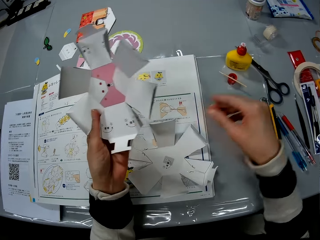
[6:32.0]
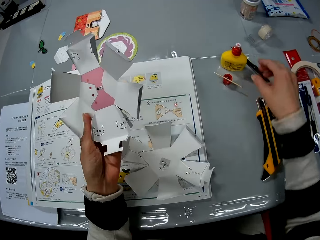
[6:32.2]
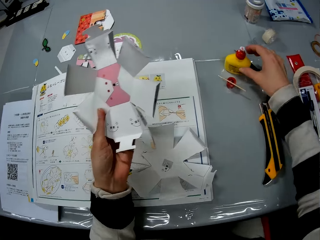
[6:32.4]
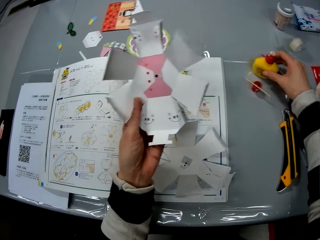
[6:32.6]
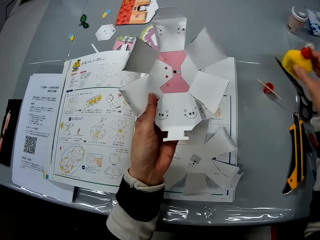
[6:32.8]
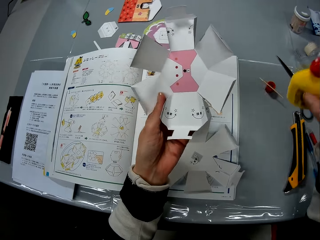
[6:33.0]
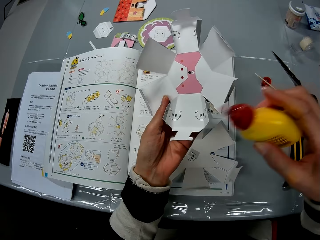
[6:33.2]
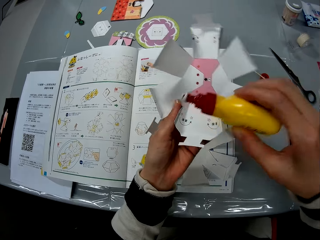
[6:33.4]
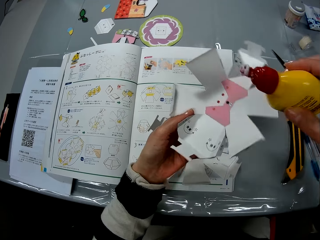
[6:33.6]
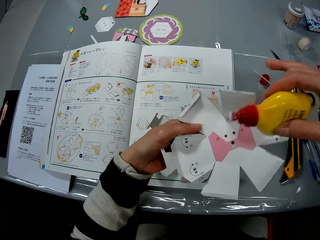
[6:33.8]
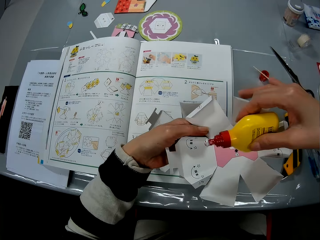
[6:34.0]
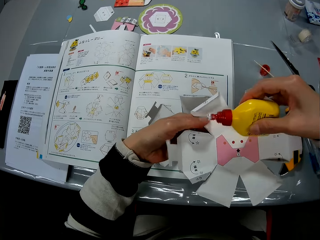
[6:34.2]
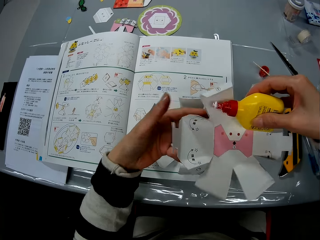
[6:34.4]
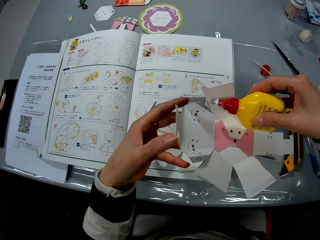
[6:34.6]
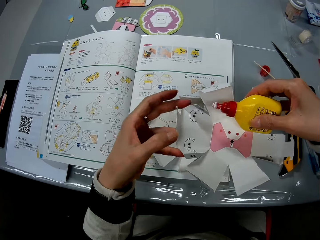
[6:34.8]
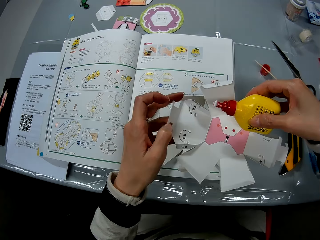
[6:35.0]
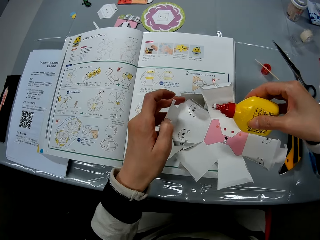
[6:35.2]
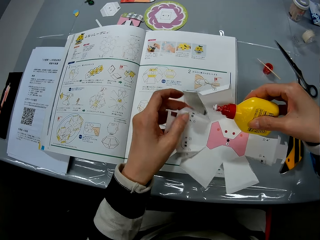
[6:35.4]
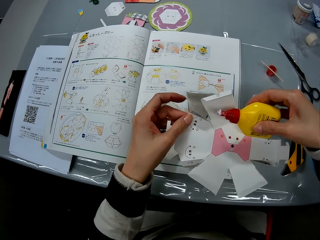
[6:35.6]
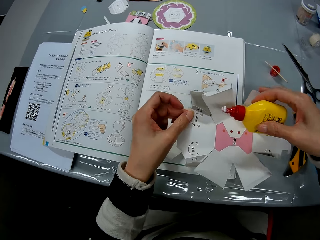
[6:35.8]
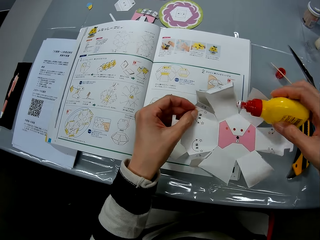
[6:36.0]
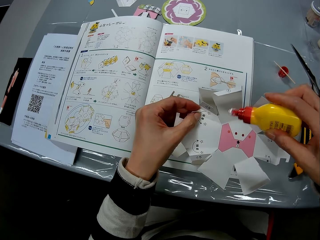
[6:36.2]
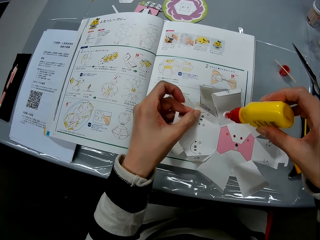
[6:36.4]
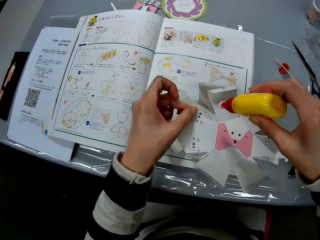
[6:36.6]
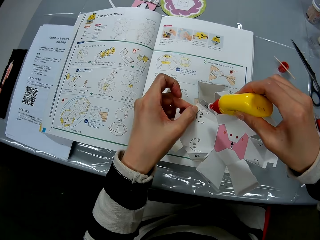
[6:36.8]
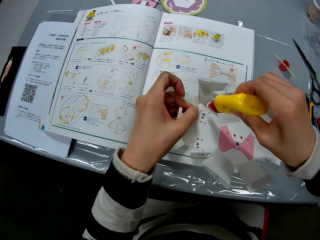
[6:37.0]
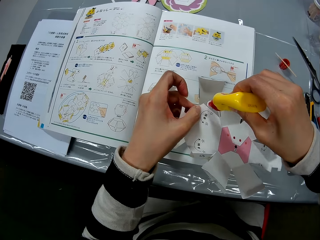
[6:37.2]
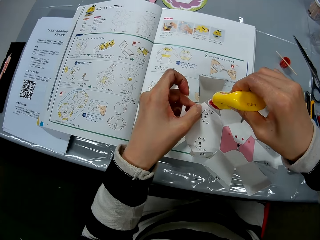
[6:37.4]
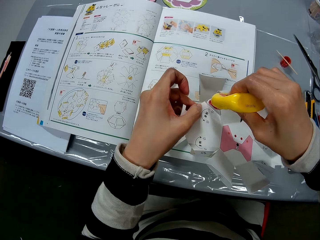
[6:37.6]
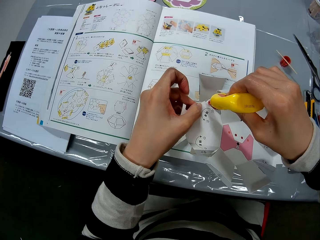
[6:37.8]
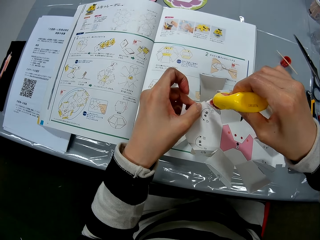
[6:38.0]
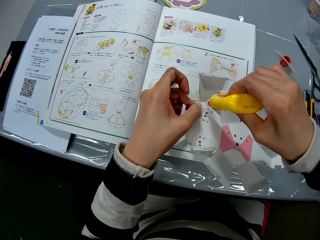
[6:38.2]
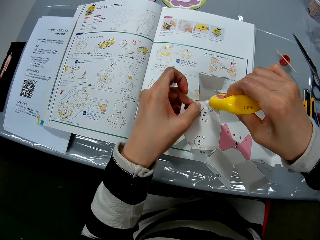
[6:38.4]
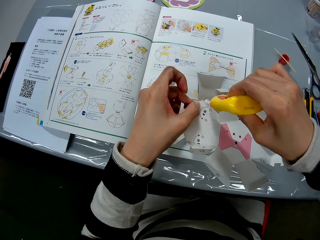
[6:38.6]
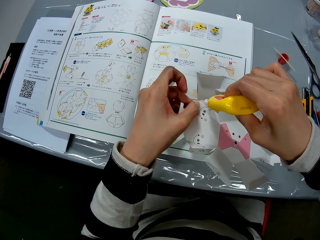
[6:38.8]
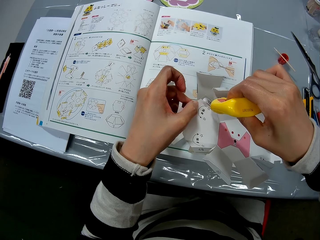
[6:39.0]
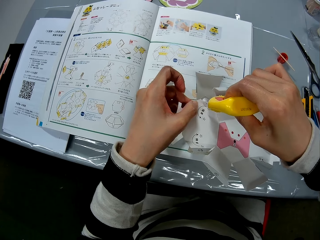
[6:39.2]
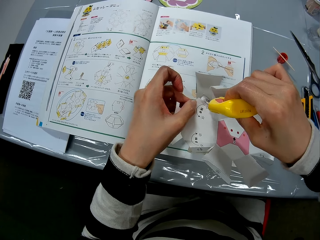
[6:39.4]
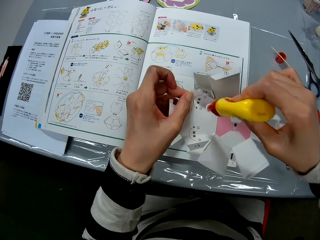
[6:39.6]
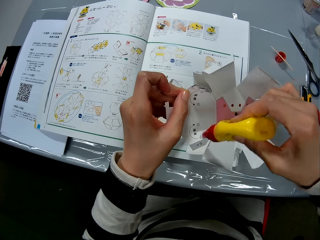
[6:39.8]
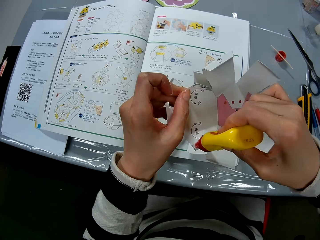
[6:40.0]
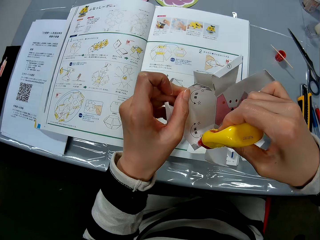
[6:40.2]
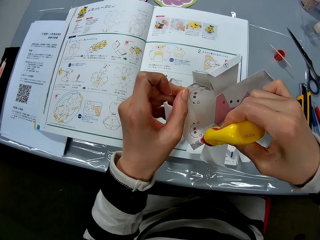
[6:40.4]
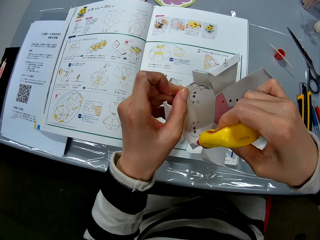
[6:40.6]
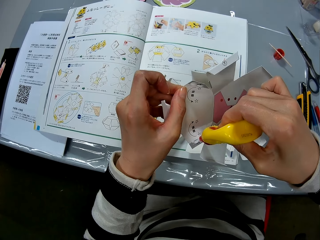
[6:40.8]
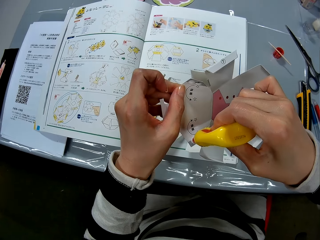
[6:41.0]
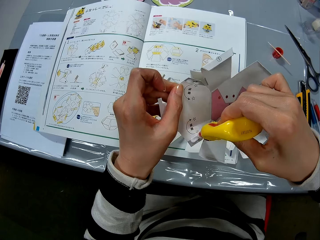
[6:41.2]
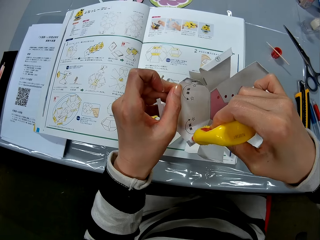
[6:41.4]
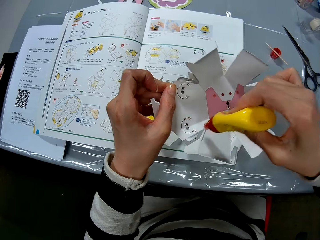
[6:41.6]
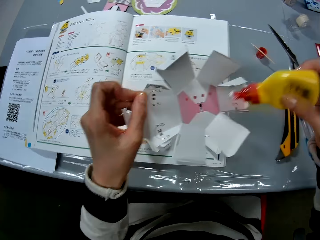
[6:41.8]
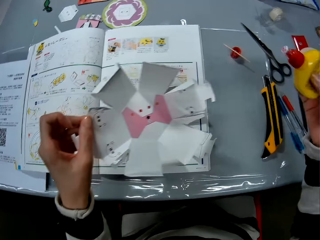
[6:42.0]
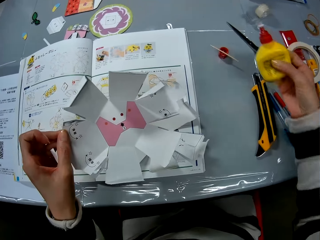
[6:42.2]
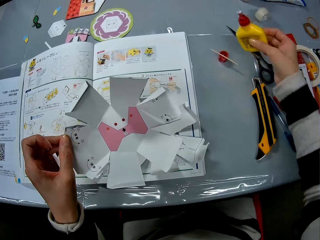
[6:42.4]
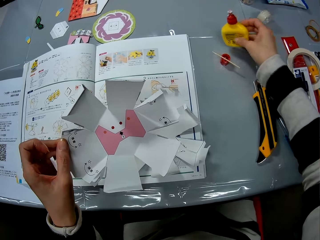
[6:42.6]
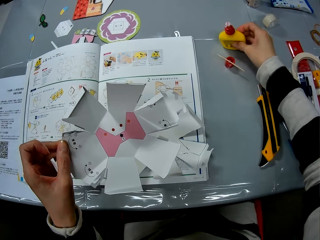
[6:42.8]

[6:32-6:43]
The camera wearer picks up the super glue bottle from the table. She holds the super glue. She turns the craft paper in her hands. She applies the glue on the flap of the craft paper. She applies the super glue on the decoration.

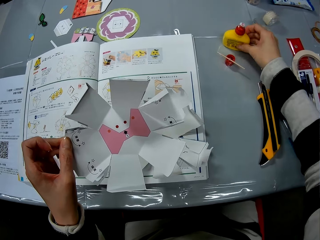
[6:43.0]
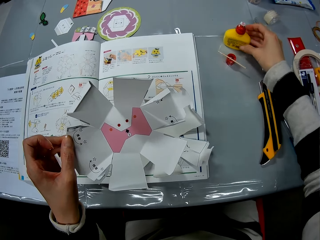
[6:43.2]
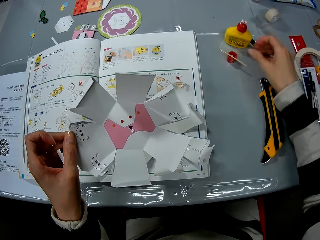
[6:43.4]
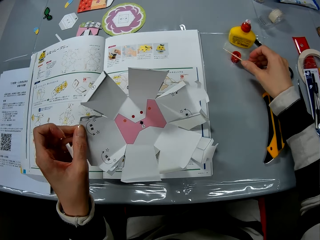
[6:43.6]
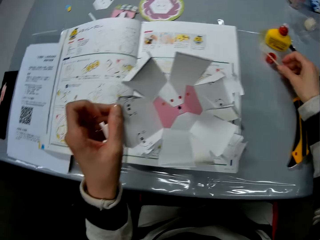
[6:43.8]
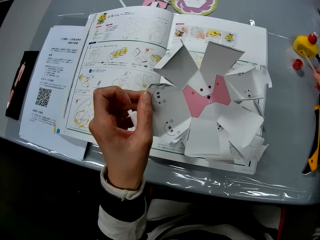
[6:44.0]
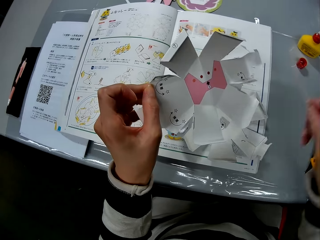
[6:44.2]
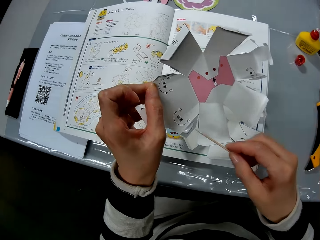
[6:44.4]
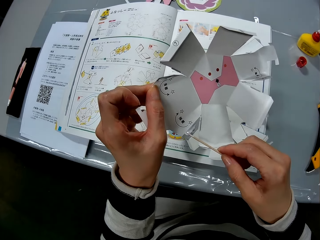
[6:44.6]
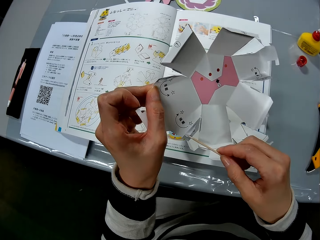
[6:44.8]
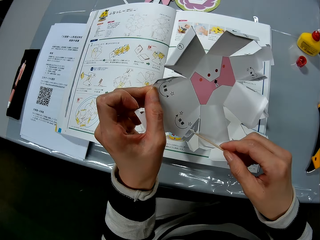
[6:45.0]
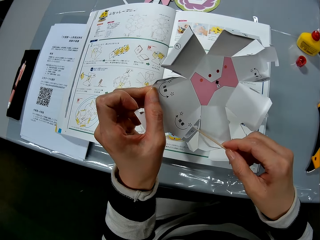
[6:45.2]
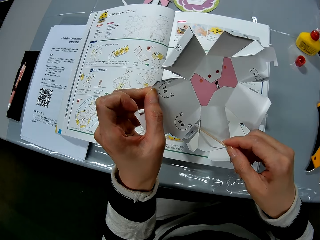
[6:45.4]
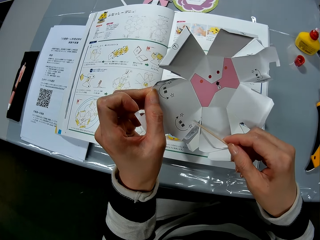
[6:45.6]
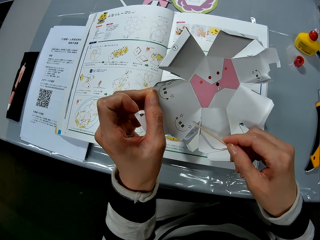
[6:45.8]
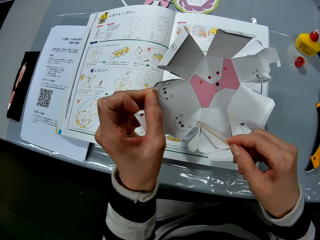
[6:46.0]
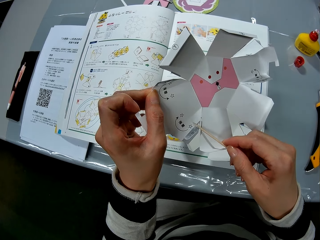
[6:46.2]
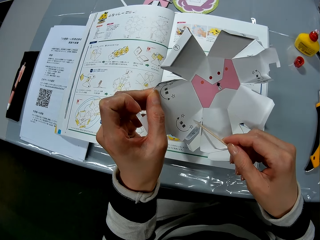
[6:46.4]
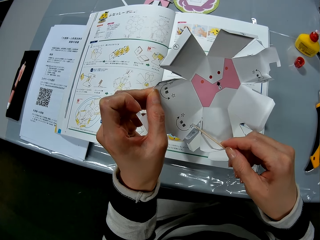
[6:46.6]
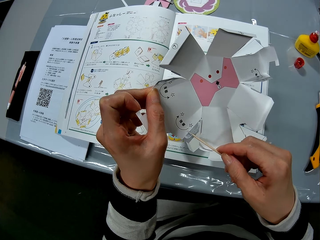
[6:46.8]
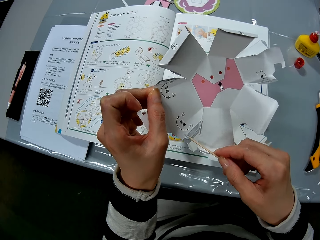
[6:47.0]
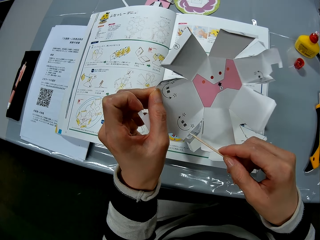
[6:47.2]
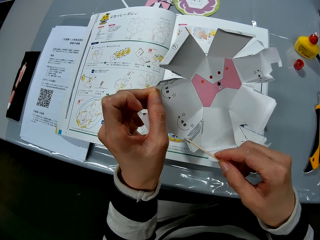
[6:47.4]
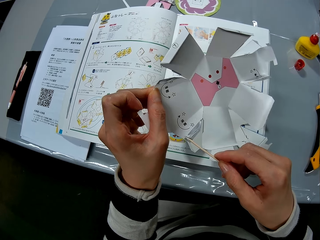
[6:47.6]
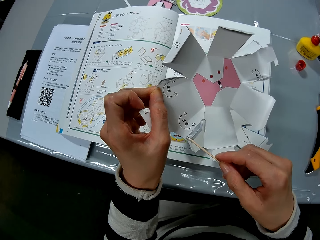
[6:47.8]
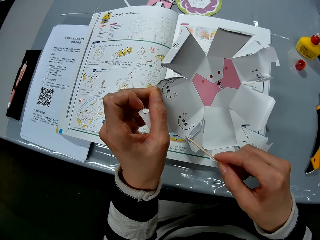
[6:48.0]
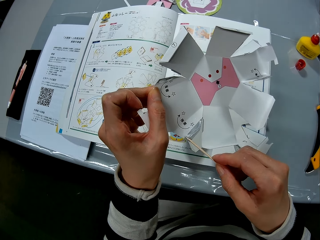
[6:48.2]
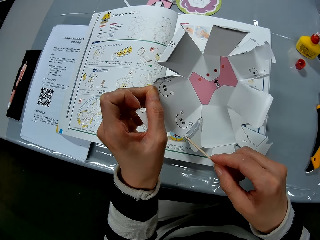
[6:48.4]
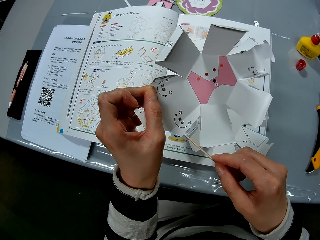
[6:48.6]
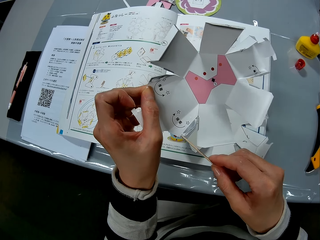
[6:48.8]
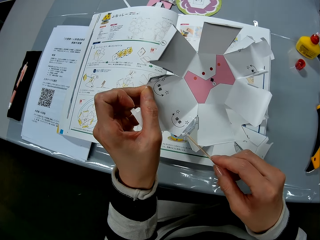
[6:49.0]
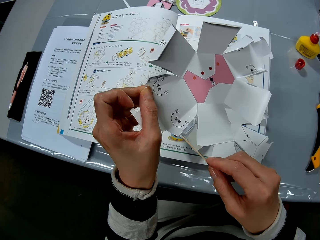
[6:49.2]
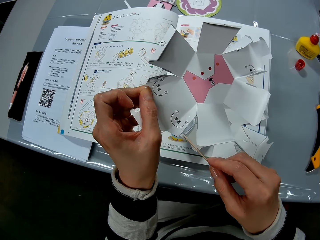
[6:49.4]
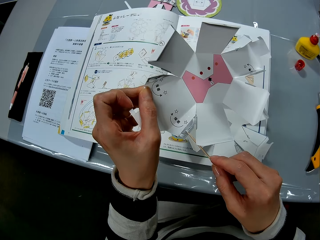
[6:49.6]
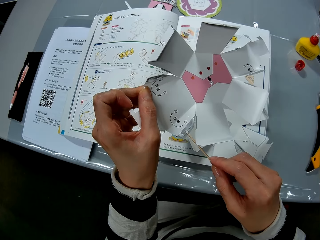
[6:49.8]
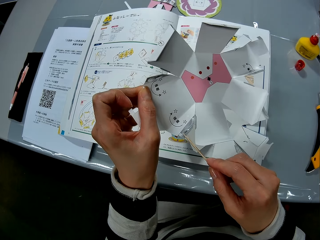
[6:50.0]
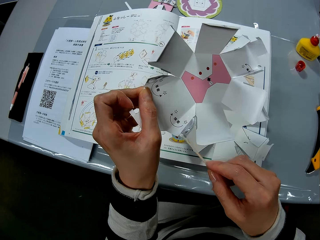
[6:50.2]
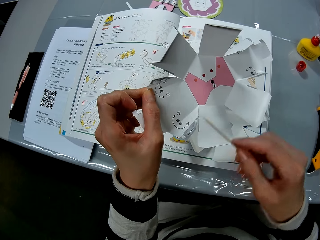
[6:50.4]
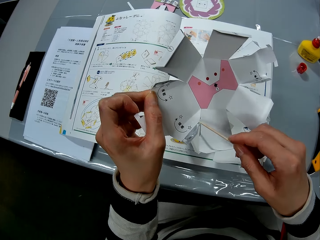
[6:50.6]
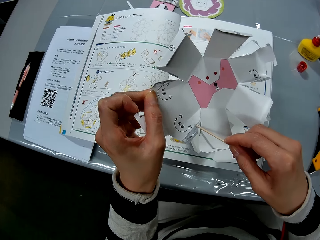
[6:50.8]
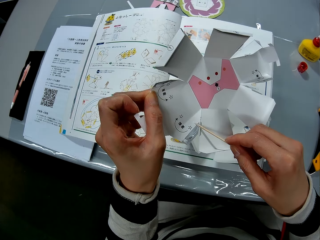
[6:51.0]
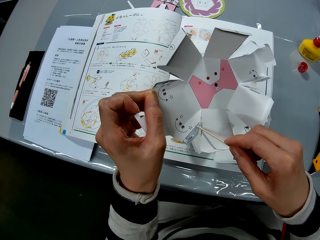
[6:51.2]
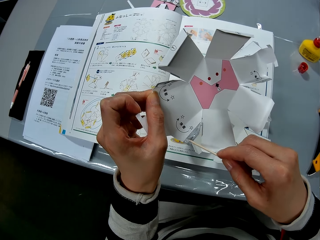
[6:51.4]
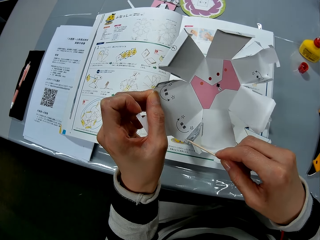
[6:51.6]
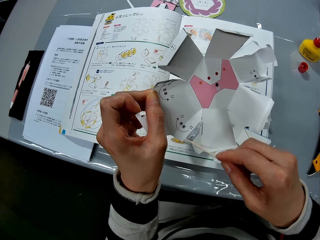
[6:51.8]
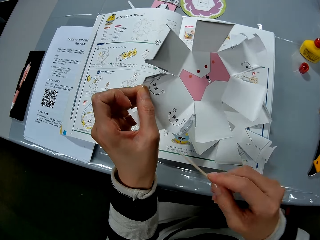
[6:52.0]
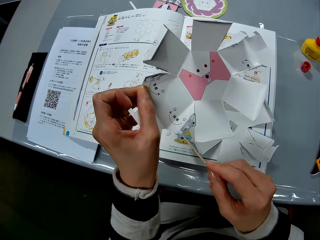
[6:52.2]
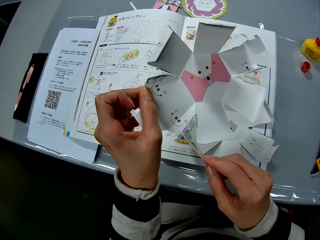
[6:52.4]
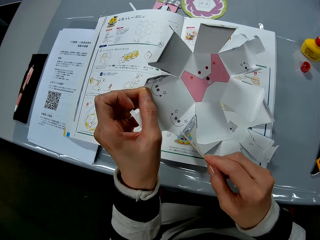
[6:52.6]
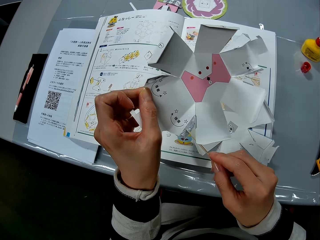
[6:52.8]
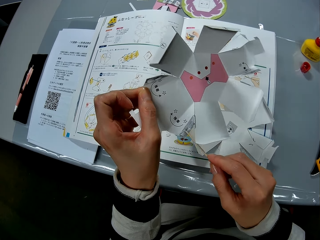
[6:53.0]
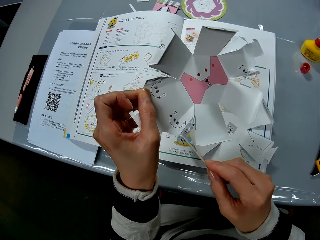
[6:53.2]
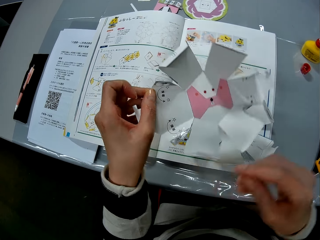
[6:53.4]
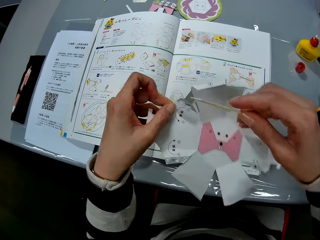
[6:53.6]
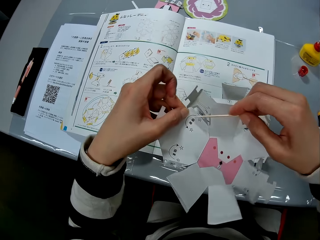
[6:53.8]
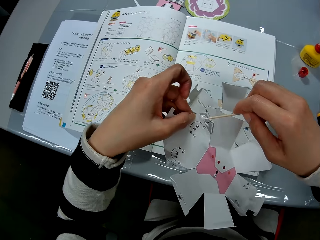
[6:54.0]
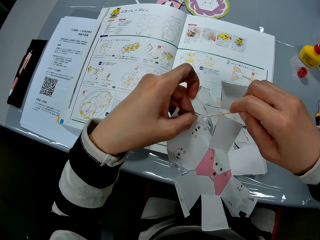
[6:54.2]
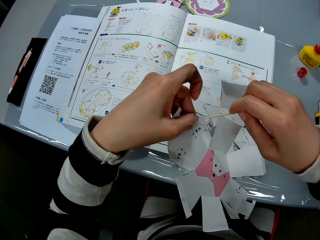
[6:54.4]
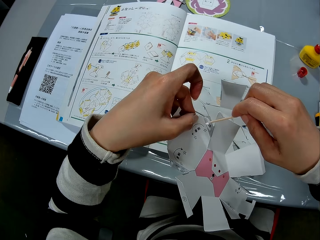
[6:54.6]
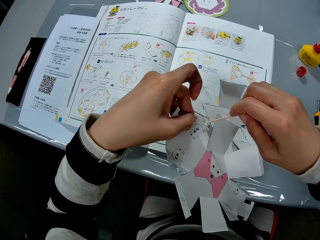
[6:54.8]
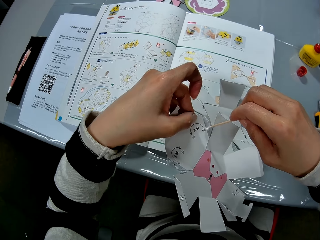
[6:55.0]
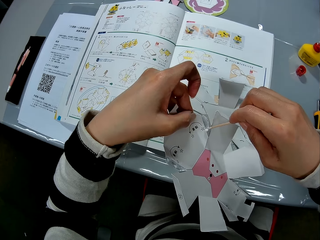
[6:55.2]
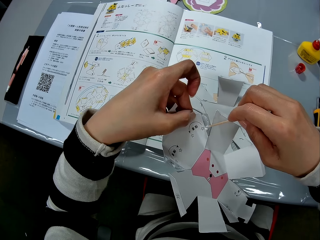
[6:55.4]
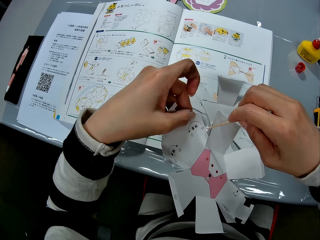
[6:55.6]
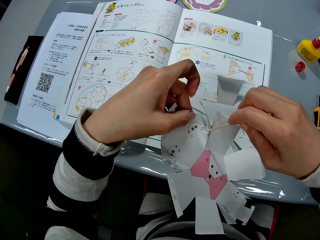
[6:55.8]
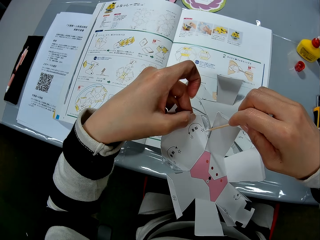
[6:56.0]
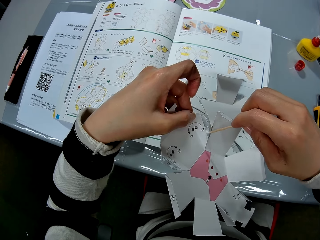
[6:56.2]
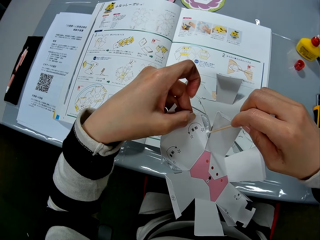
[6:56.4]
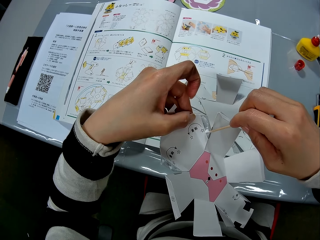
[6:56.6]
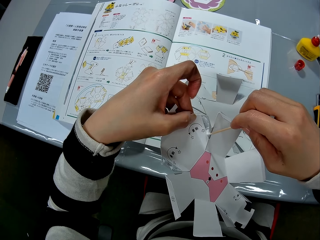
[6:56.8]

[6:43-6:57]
The camera wearer drops the glue bottle on the table. She puts the wooden stick on the lid. She picks up the wooden stick from the glue bottle cap. She spreads the glue on the flap of the craft paper with the stick. She turns the craft paper in her hand. She spreads the glue on the flap of the craft paper with the stick.
